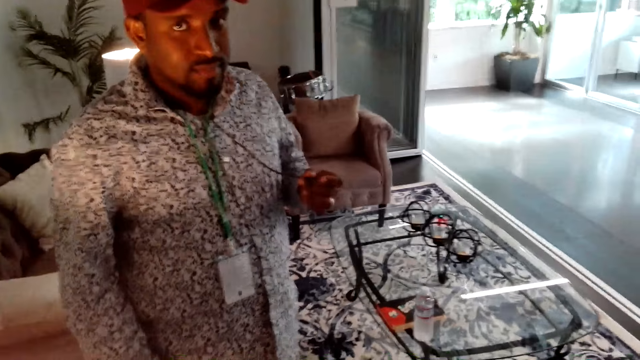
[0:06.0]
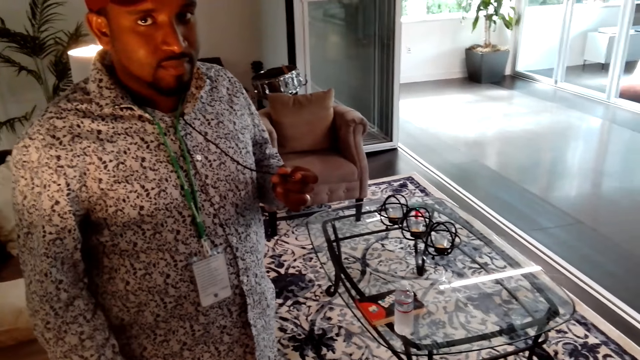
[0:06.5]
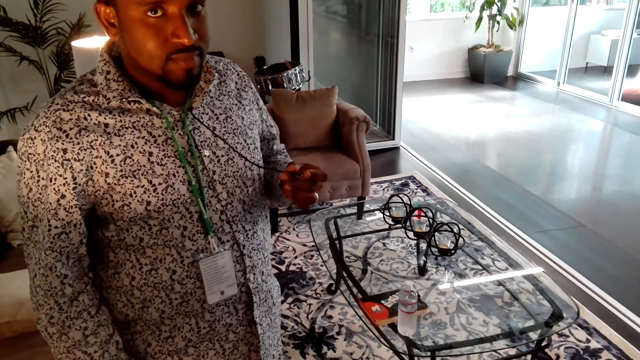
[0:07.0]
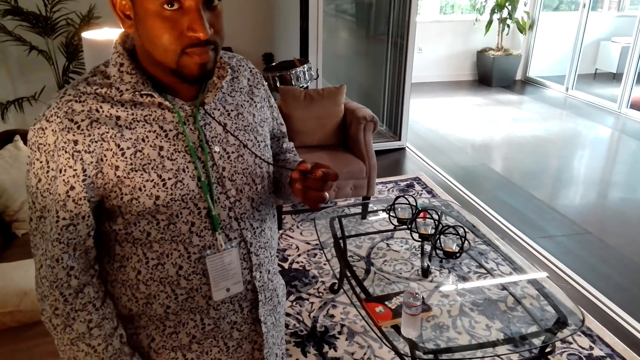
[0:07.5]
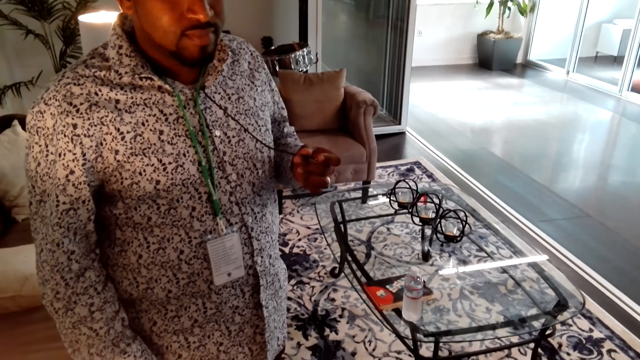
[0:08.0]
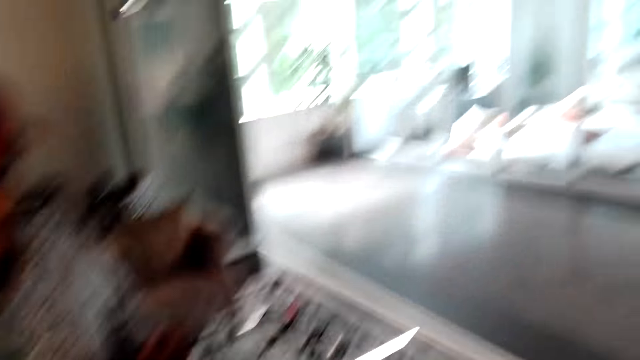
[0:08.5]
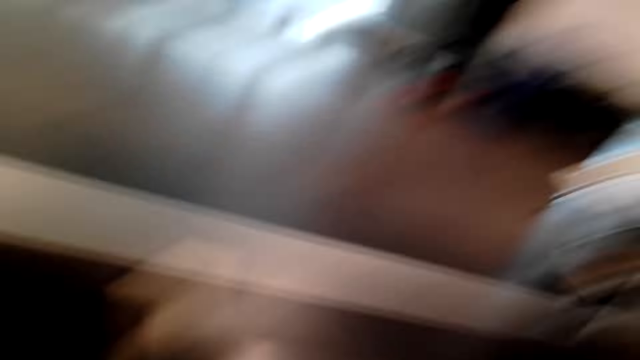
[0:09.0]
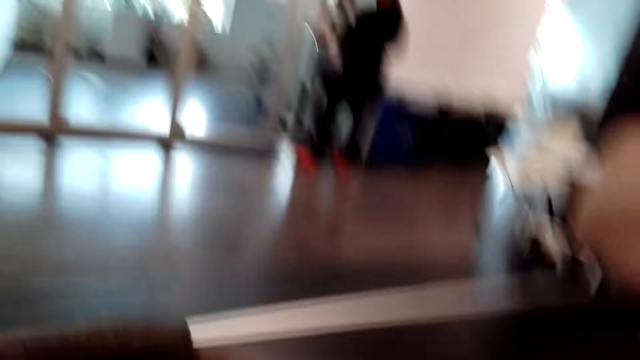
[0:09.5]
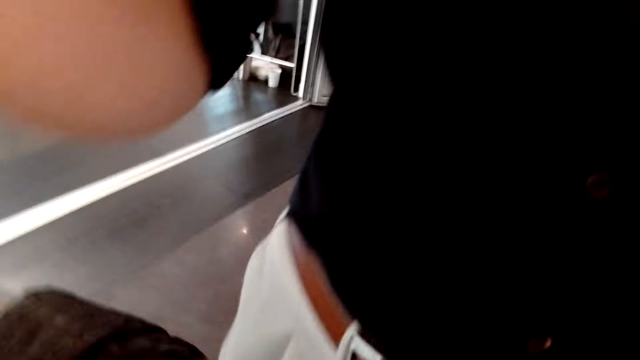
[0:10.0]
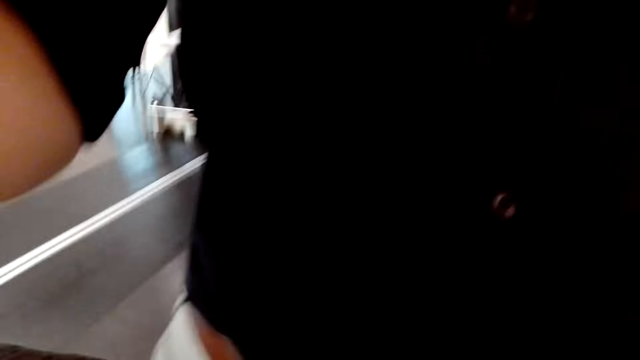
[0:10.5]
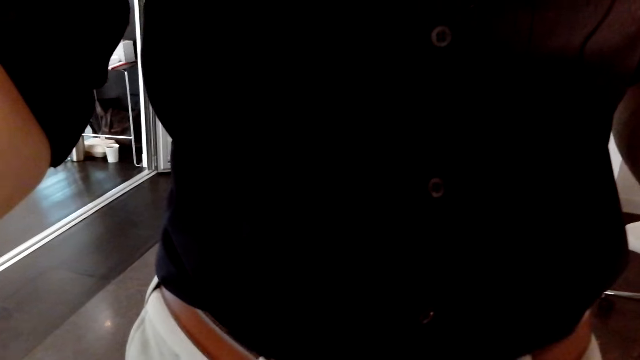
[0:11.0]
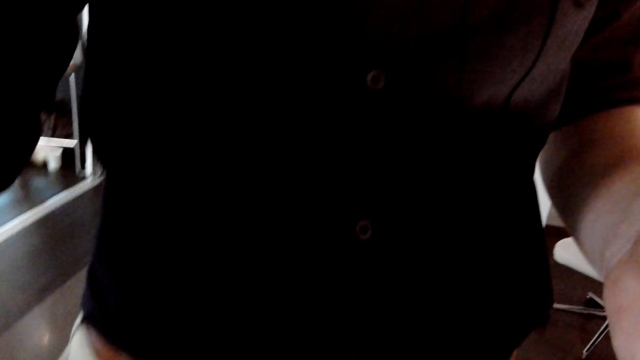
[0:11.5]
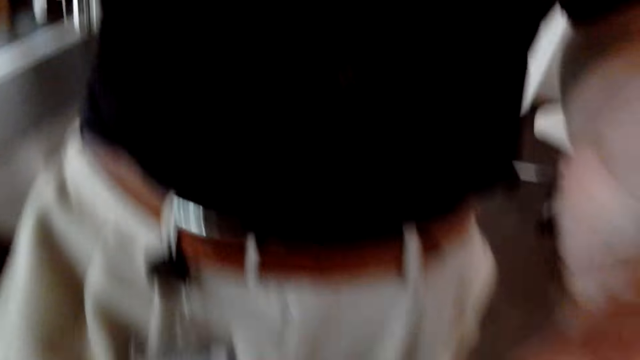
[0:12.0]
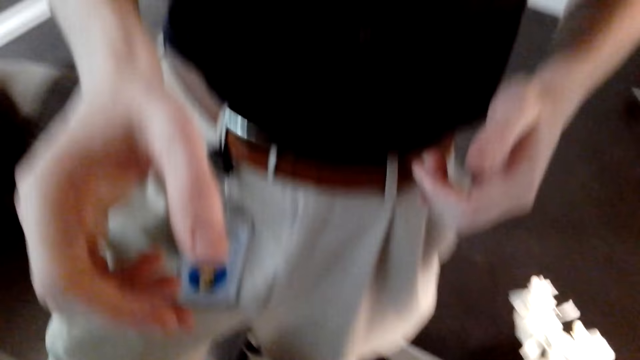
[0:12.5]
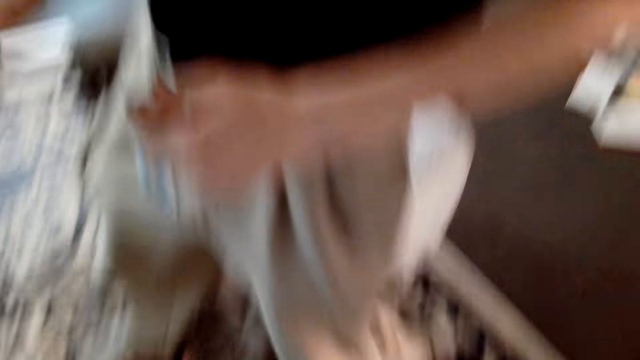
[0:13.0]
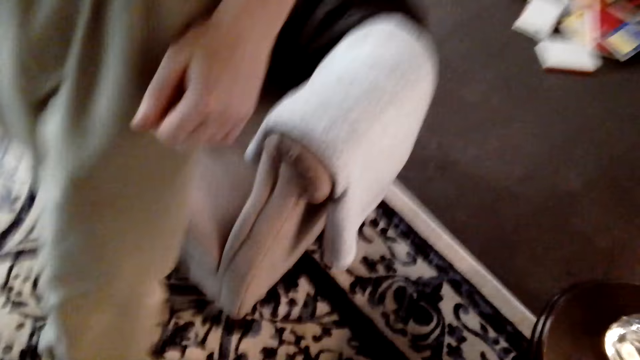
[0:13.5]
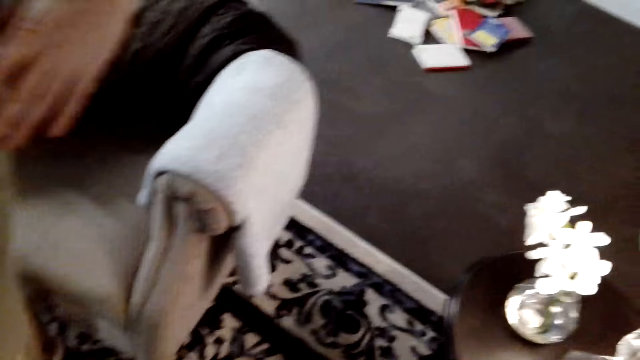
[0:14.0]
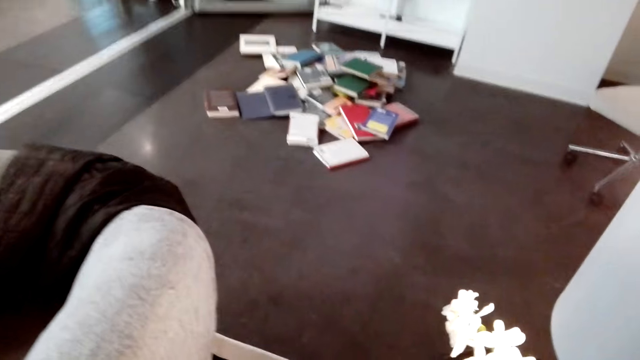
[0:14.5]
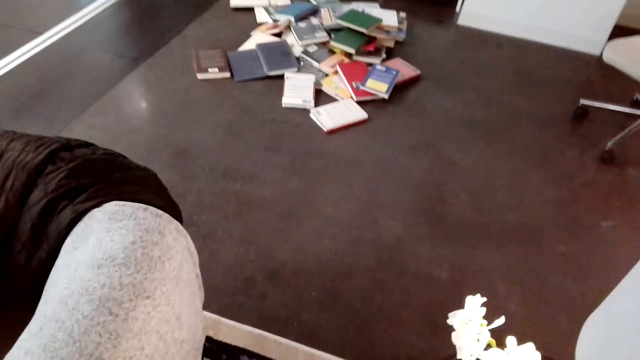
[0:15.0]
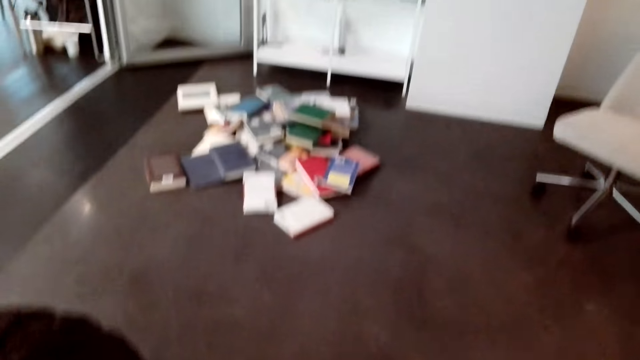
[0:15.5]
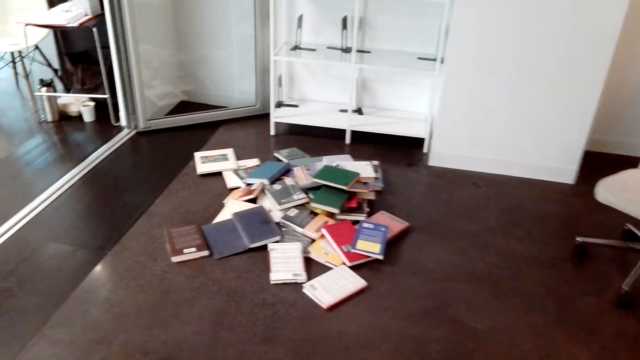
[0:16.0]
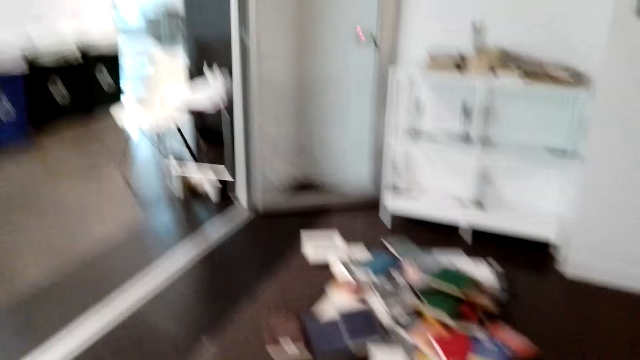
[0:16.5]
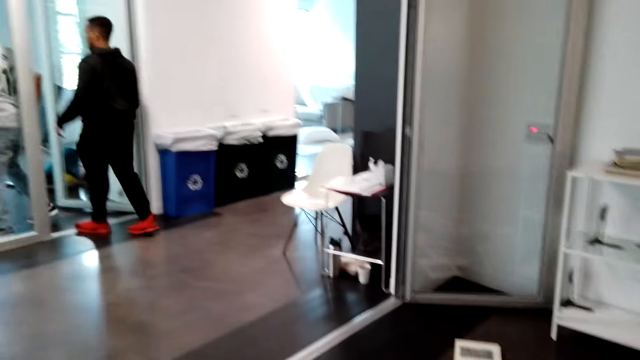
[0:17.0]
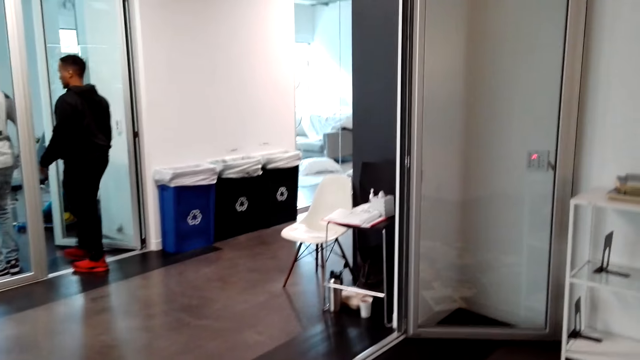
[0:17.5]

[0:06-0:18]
The camera wearer looks at a man. They put on a camera. They speak. They interact with another man. Another man adjusts the camera. The camera wearer picks the camera from another man. They wear the camera. They speak.

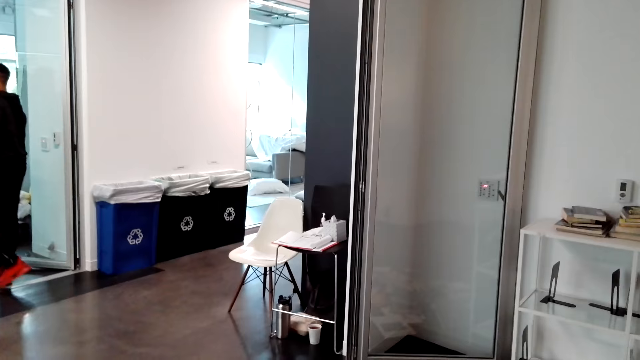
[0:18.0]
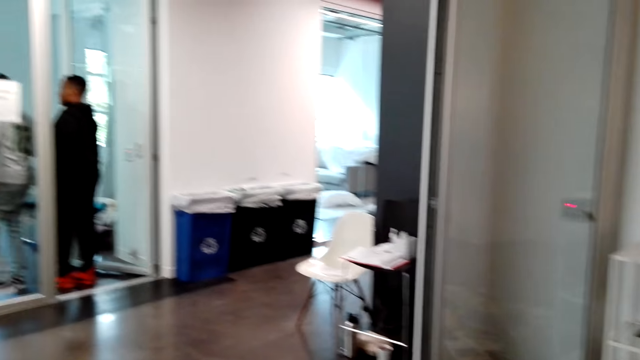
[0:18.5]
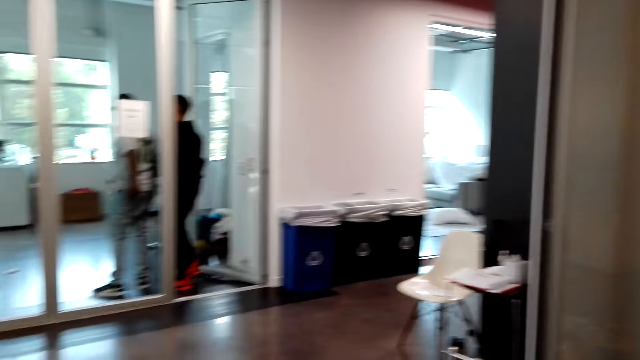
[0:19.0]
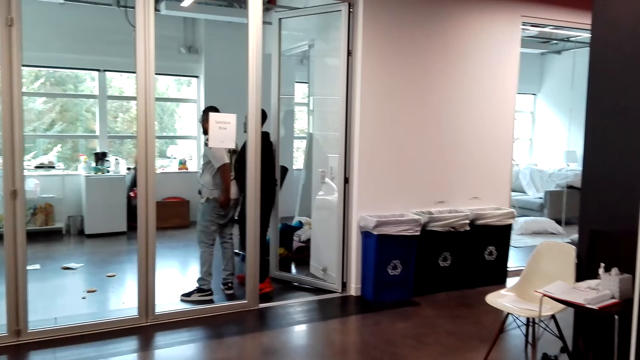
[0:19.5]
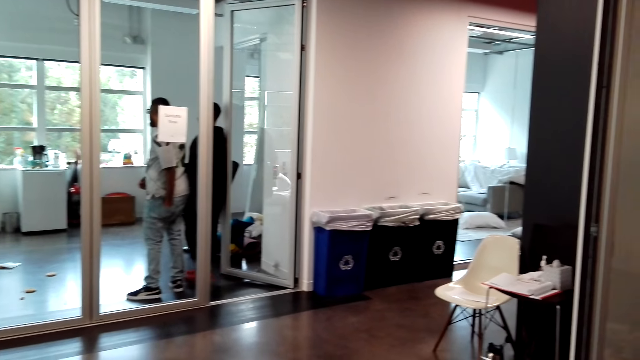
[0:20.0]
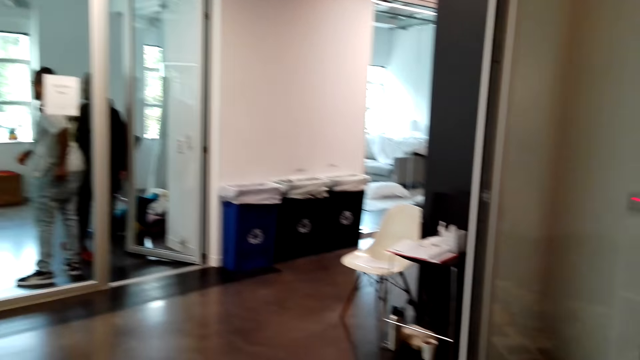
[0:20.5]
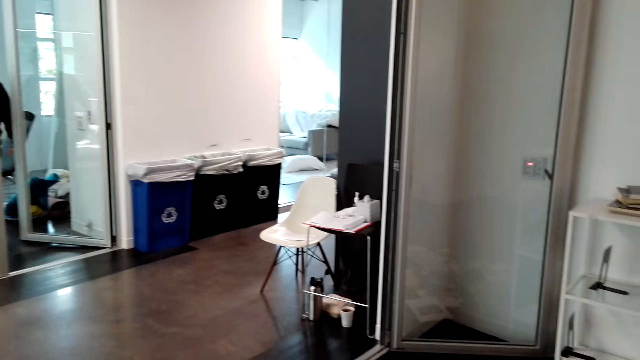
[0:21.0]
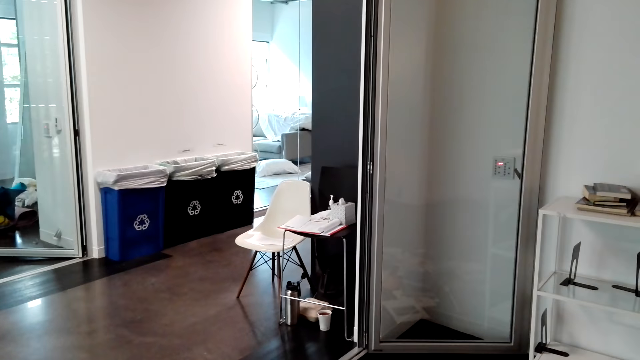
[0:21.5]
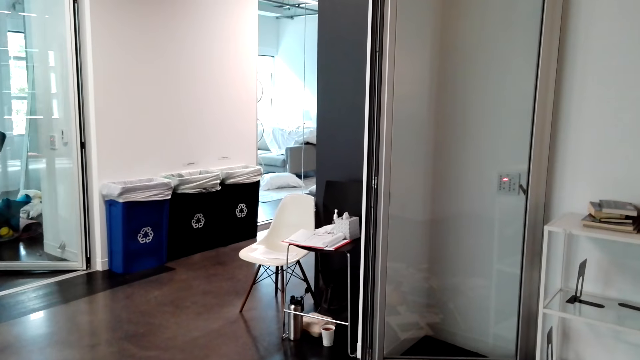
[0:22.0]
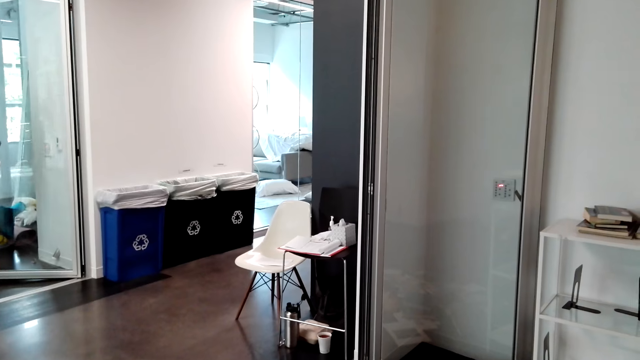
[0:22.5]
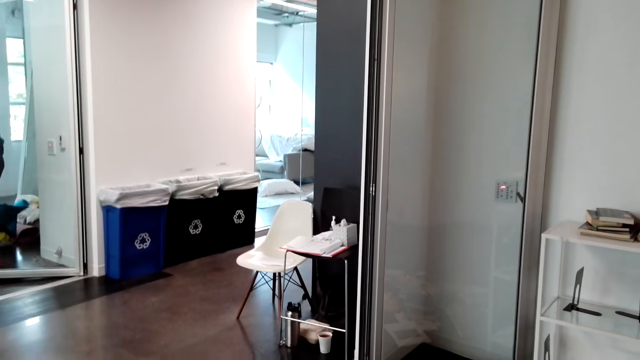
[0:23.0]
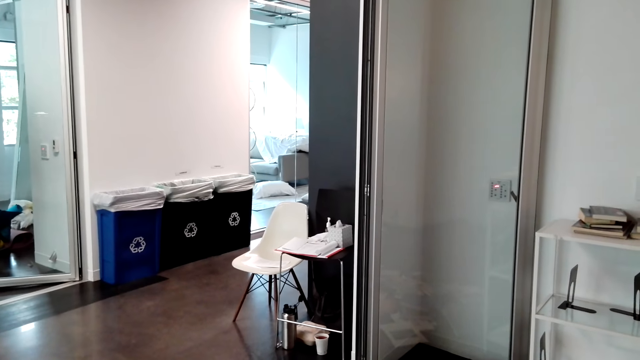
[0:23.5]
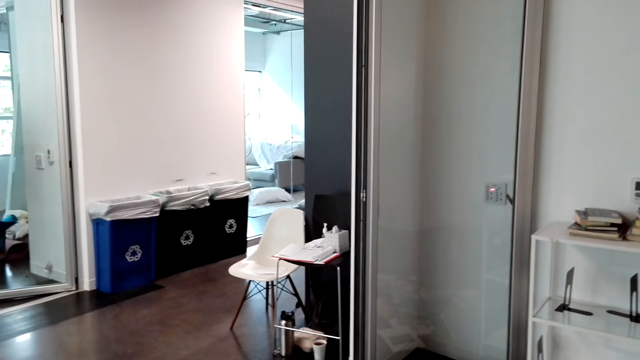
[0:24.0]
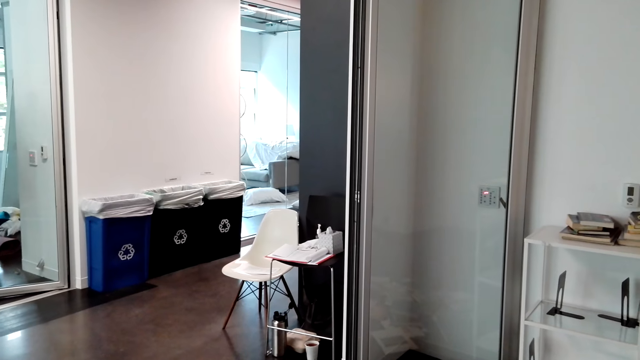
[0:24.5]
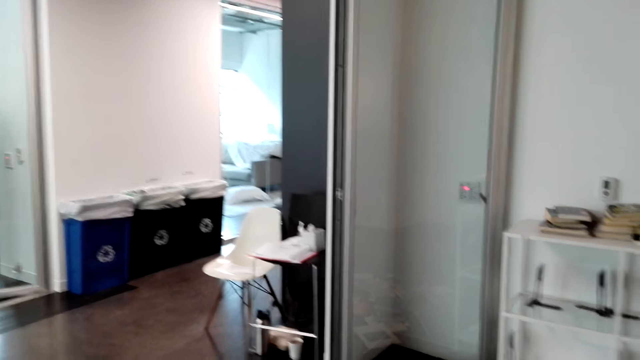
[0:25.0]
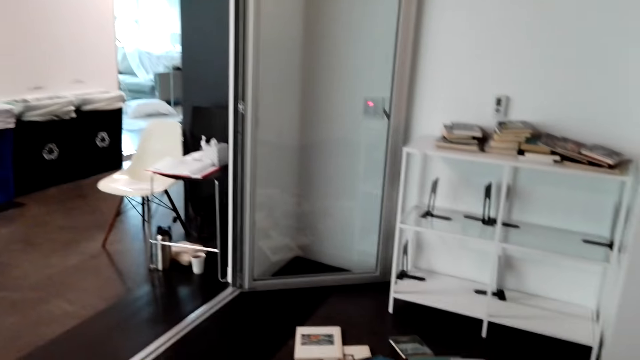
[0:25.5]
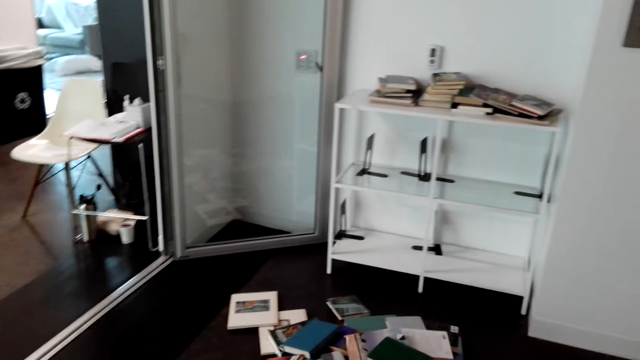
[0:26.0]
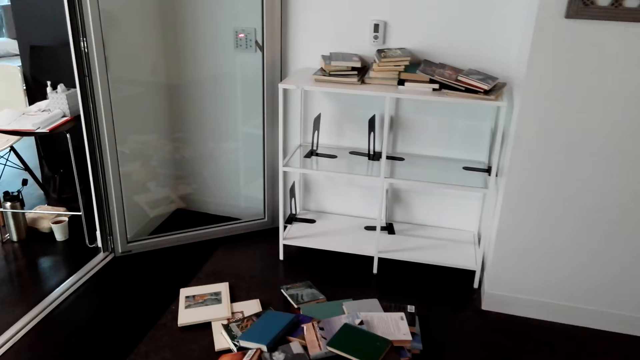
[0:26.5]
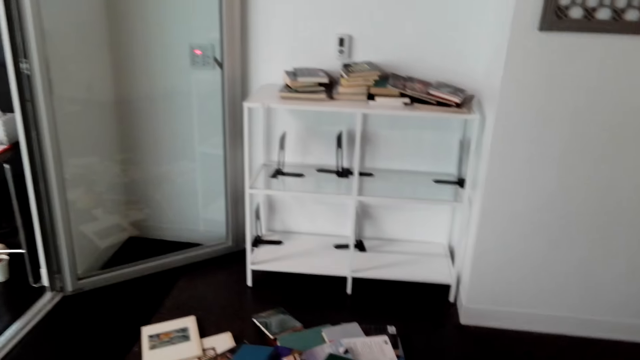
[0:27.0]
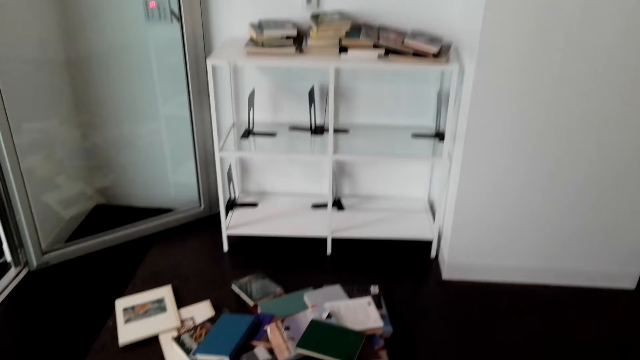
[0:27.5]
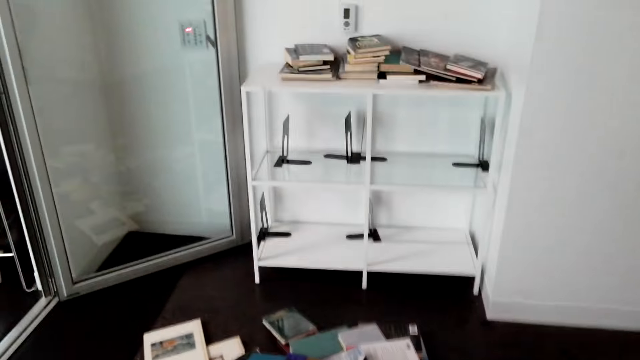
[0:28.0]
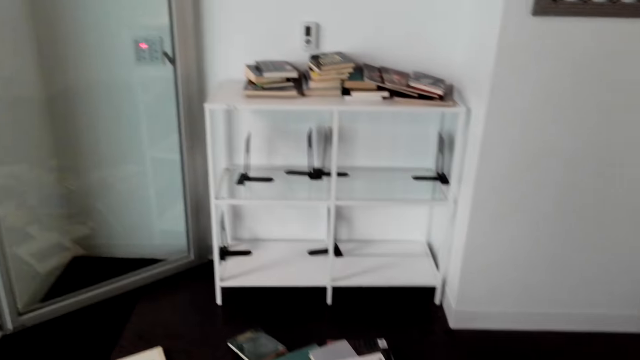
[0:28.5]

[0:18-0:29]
A man walks forward. Another man walks forward. The camera wearer interacts with a man. They speak. They walk forward and look around.
